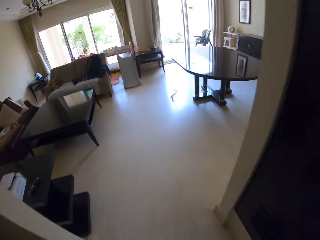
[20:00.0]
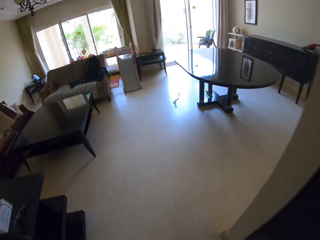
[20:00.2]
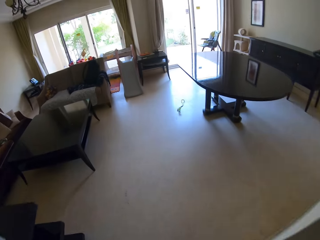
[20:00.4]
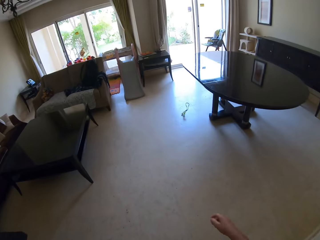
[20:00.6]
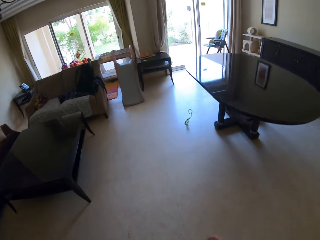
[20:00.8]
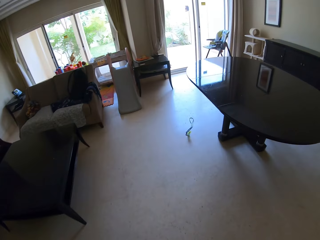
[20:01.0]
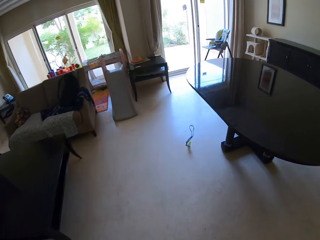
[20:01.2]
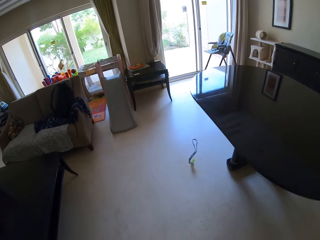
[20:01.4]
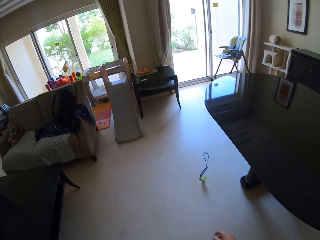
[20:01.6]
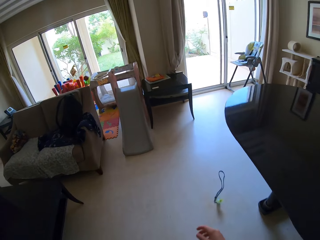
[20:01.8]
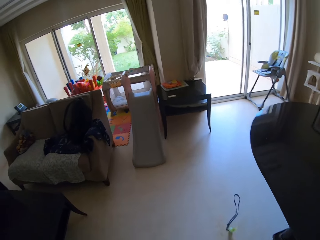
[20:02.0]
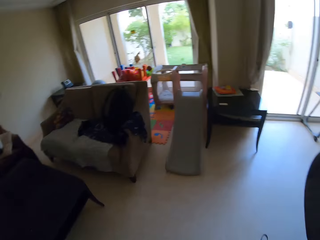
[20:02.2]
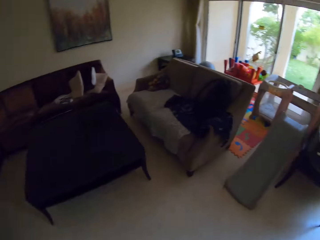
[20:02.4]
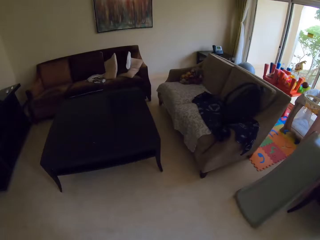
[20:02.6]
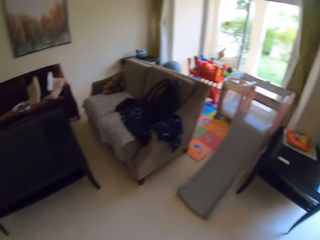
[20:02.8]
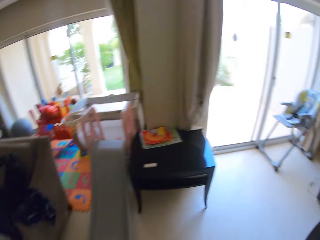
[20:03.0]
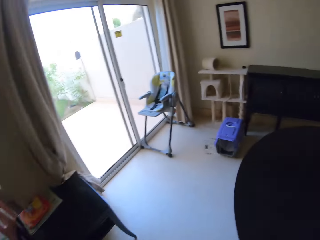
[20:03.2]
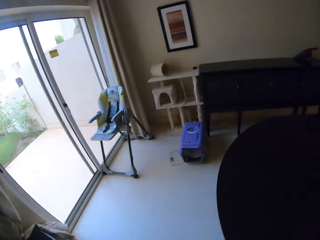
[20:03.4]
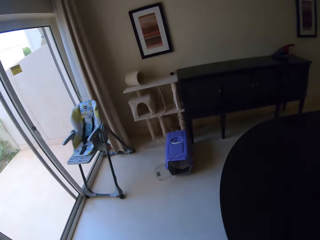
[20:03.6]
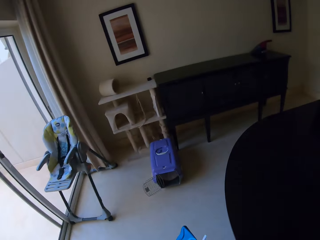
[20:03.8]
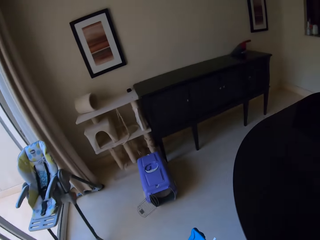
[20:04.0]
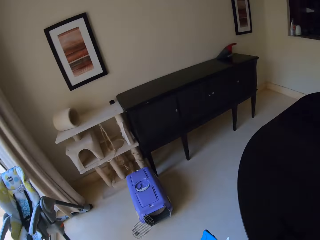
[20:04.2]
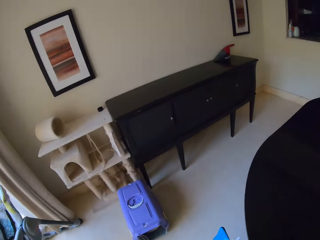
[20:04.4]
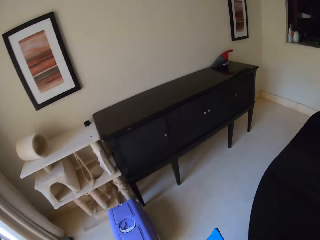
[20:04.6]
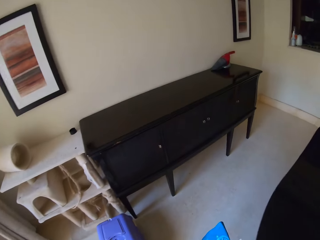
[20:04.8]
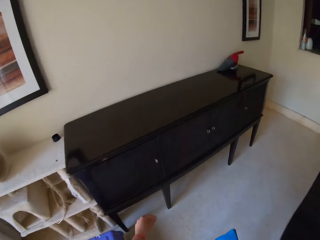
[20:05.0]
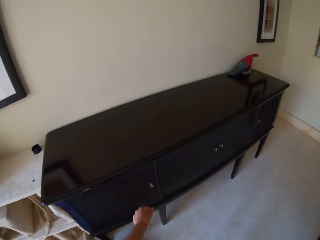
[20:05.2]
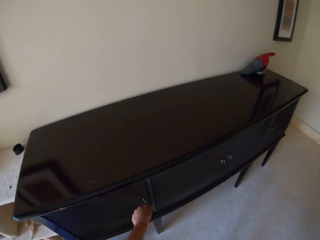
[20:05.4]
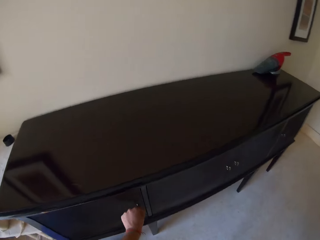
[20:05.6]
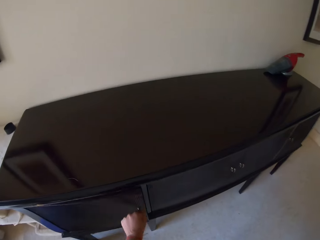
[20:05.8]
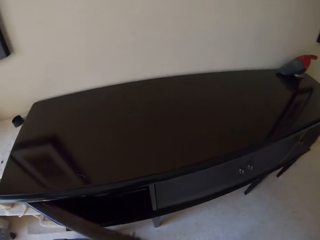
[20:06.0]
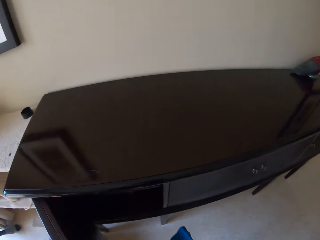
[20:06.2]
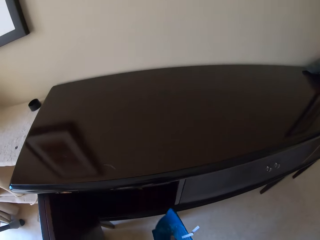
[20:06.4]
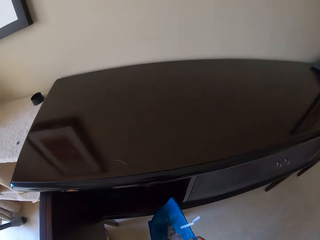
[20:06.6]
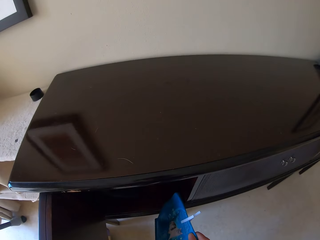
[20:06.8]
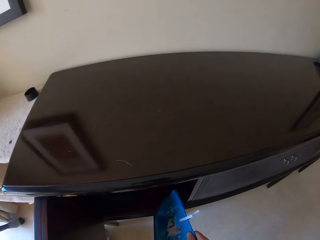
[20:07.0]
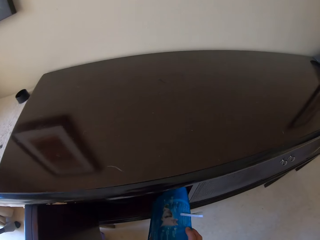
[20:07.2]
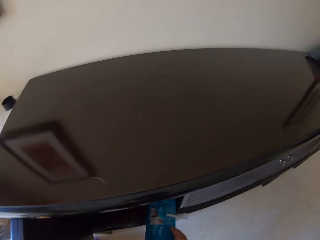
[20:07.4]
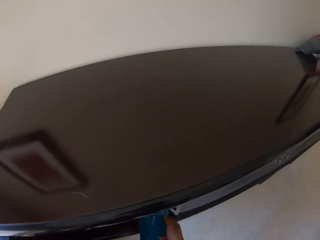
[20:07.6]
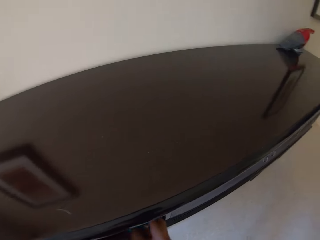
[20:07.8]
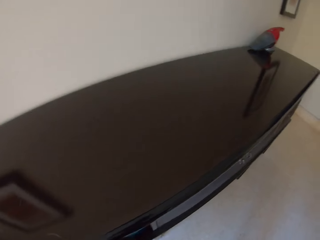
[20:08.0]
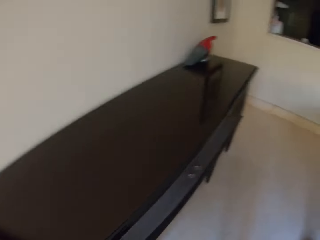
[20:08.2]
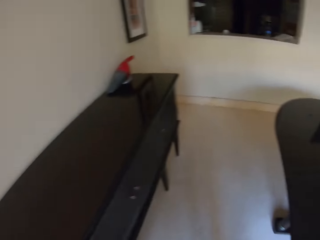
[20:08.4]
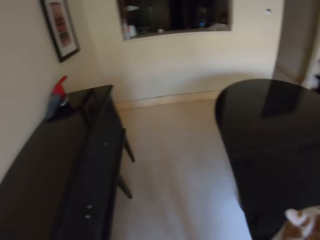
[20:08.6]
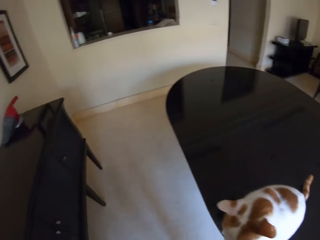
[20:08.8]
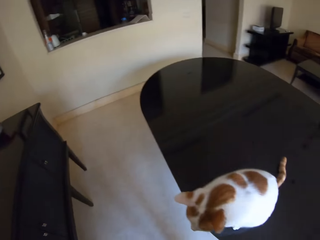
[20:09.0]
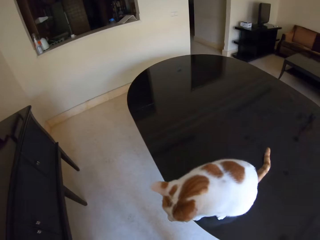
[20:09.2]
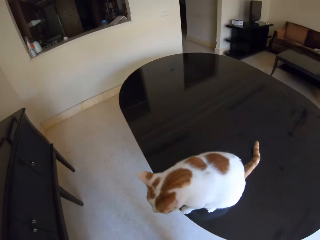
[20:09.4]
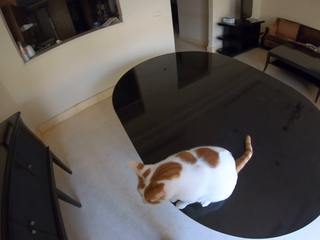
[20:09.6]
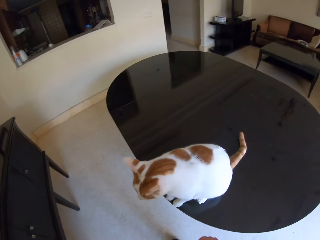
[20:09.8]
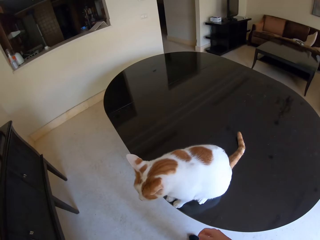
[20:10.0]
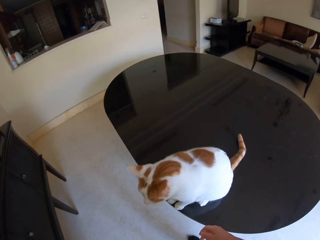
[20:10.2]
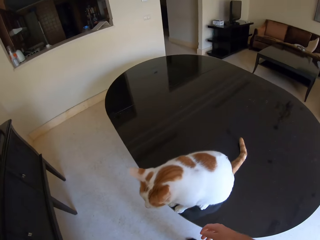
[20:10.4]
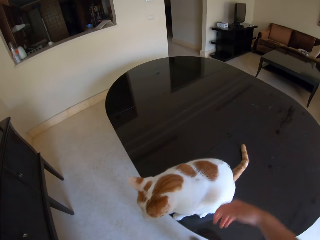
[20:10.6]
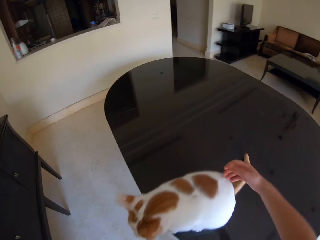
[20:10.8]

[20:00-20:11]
The camera wearer walks around the house. They open a drawer in another room. They put the cat food bag inside the drawer.

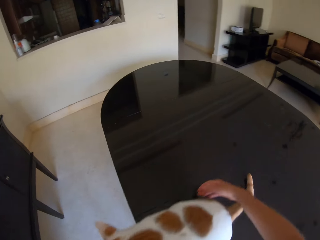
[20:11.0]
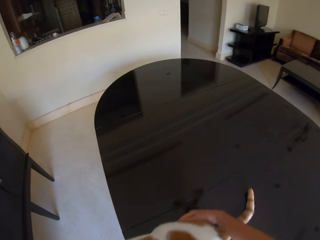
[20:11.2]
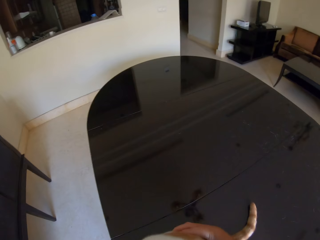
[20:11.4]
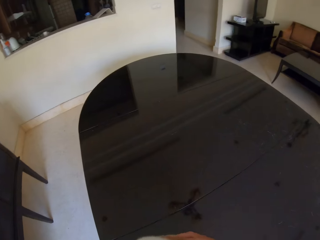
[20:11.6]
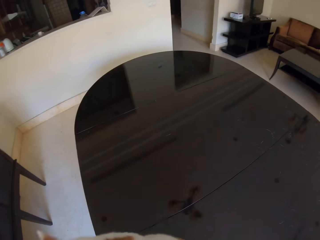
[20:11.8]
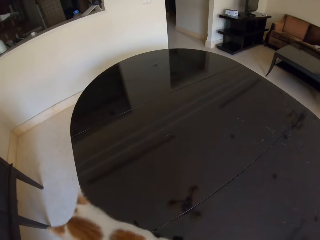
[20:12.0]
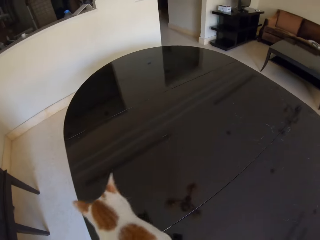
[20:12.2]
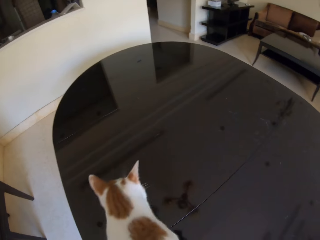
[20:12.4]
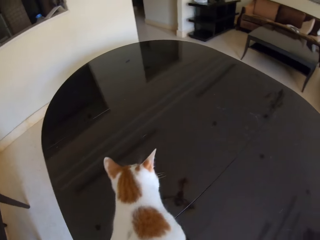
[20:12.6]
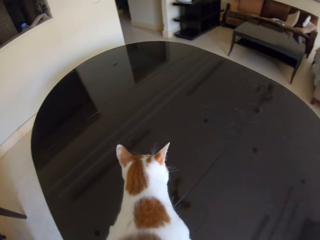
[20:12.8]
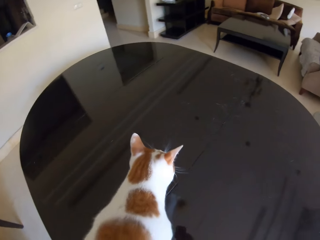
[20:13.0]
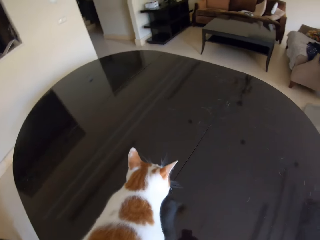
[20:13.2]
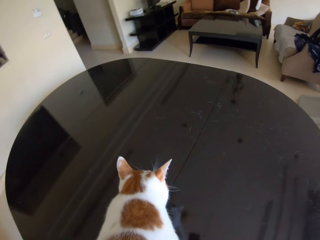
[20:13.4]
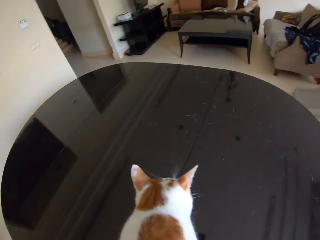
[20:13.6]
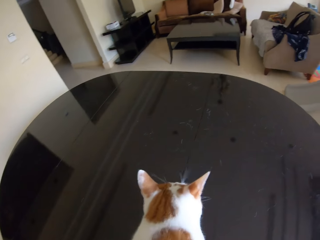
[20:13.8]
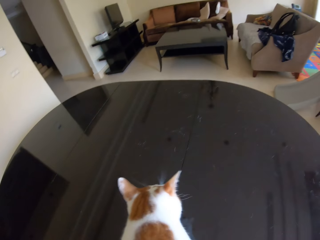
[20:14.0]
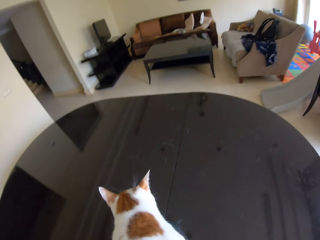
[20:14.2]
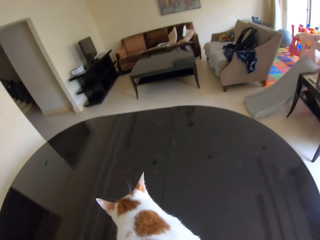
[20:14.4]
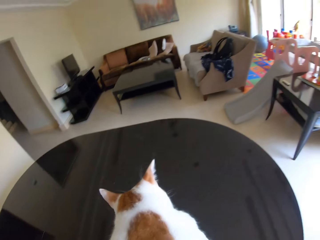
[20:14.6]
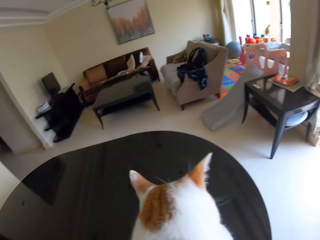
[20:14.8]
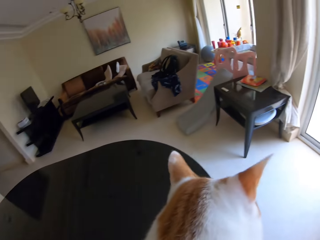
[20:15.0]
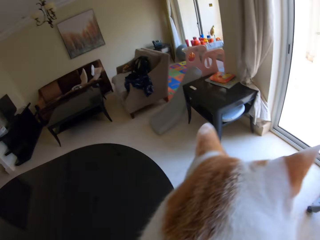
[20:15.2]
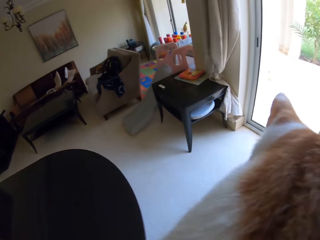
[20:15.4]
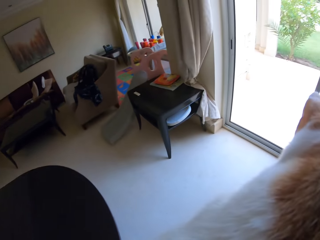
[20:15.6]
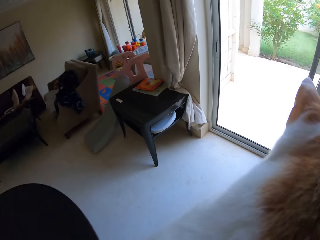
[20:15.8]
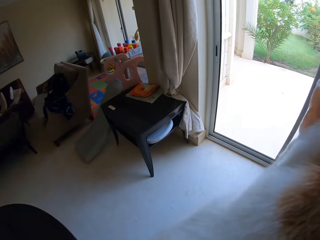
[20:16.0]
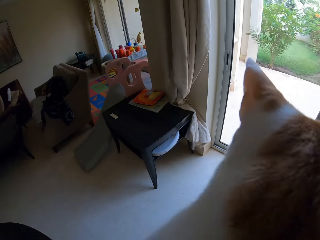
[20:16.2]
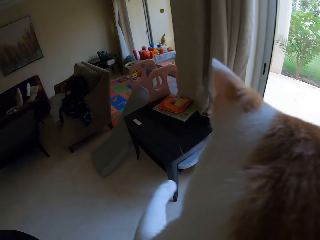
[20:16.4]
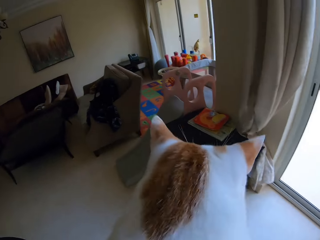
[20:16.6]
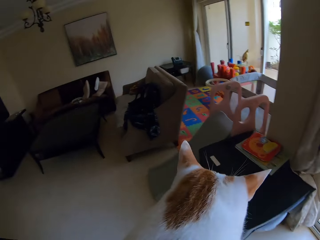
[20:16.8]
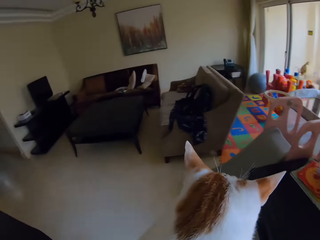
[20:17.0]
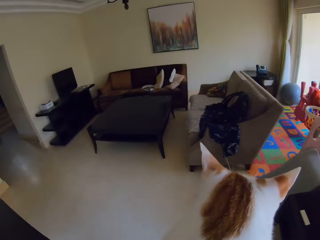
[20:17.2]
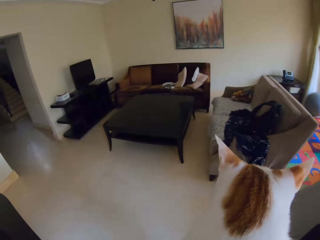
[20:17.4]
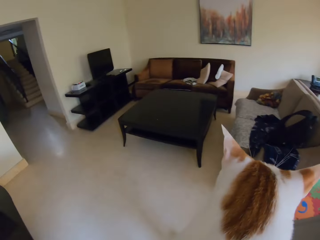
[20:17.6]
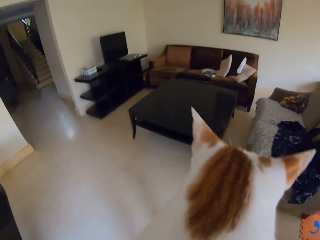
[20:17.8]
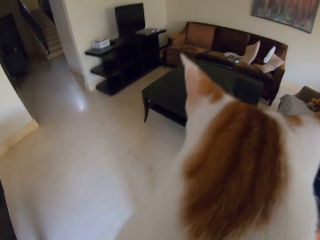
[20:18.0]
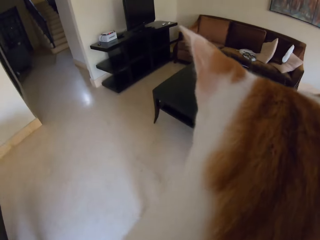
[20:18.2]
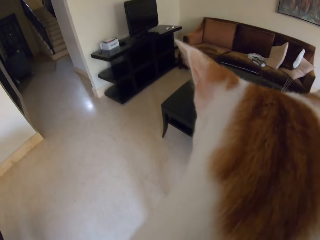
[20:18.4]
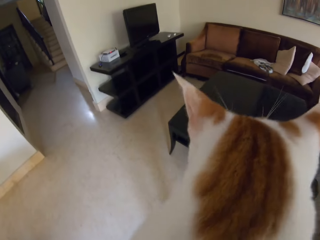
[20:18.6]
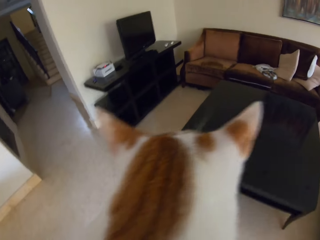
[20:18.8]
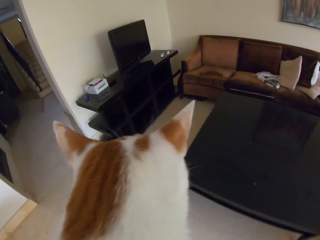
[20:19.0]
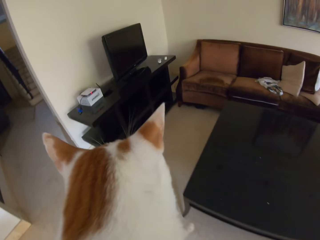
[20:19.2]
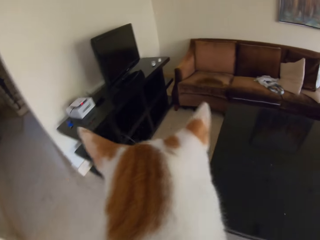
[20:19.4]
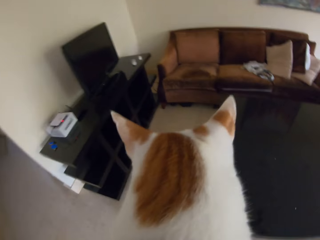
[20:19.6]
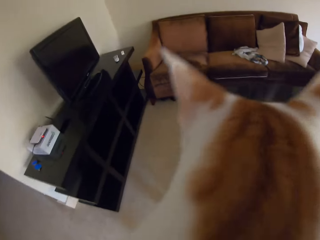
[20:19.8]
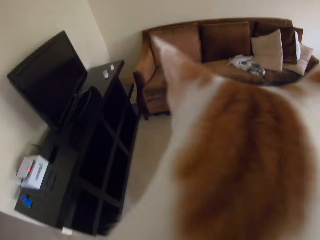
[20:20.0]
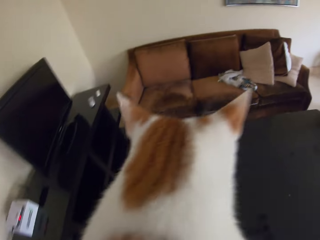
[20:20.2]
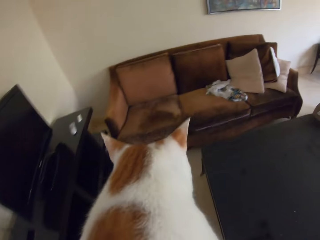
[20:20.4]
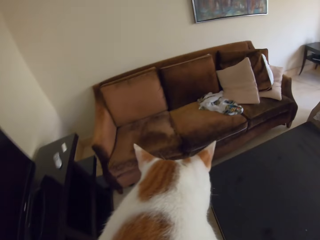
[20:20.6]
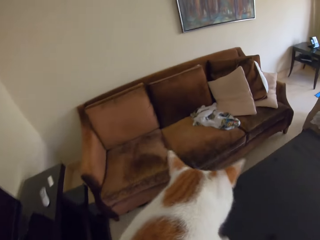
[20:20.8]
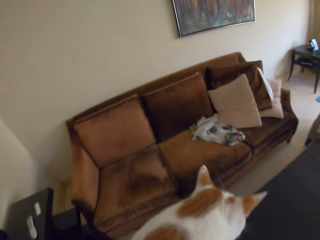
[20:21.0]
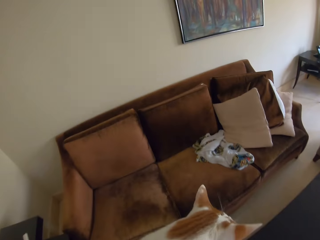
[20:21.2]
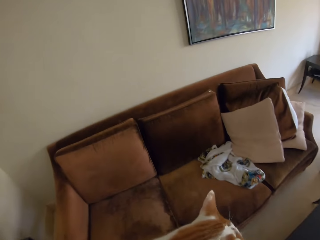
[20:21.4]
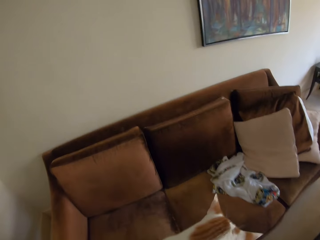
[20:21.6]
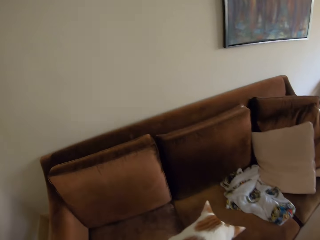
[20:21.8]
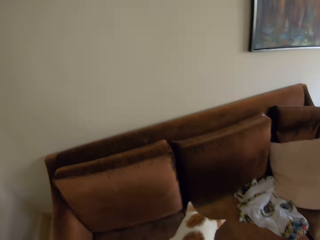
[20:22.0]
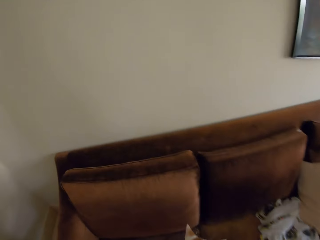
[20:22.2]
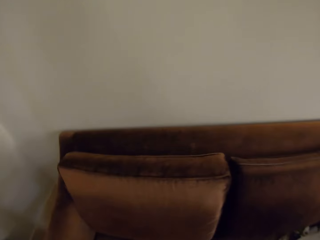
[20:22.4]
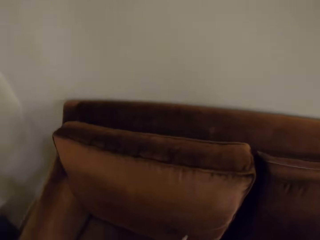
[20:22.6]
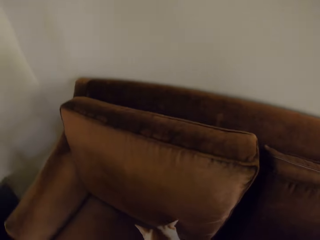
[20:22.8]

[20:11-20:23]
The camera wearer picks up a cat from the table. They hold the cat.
